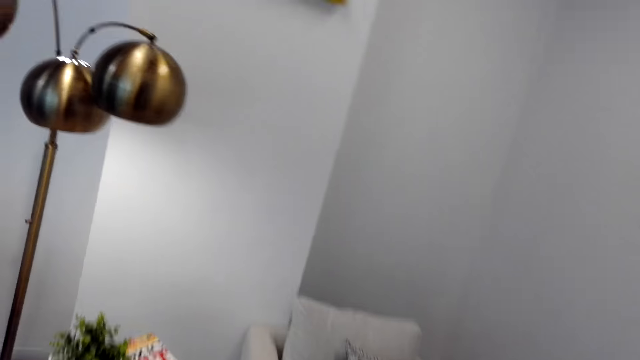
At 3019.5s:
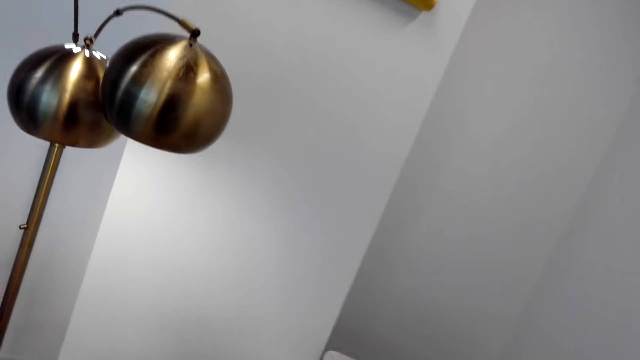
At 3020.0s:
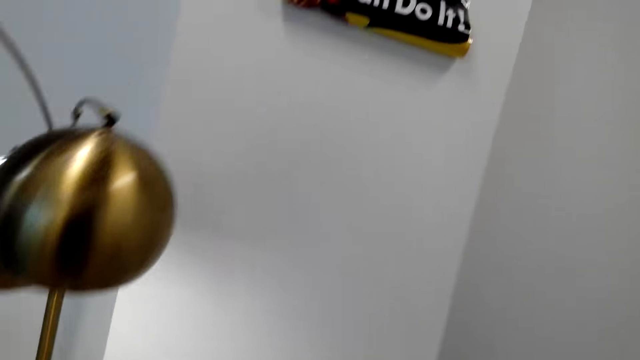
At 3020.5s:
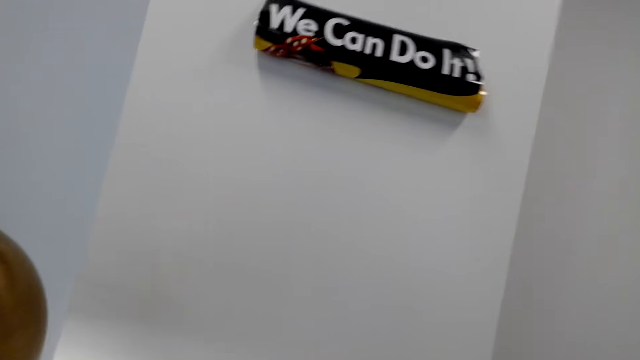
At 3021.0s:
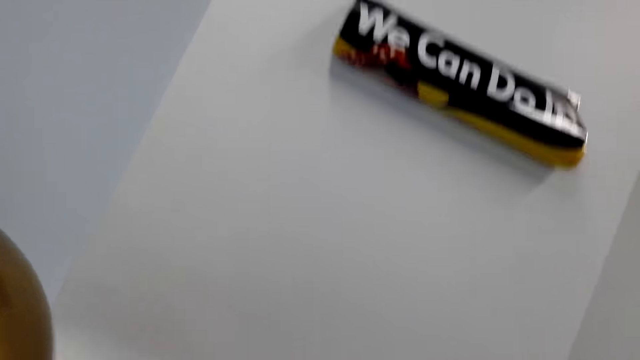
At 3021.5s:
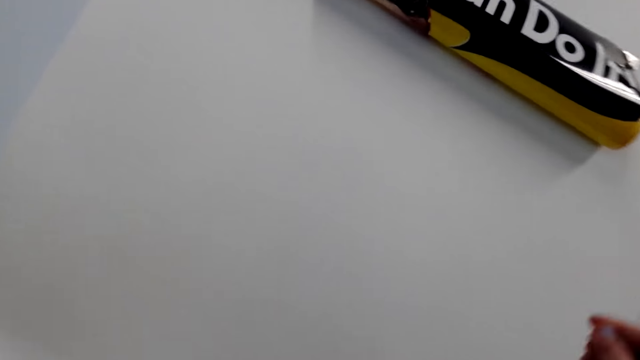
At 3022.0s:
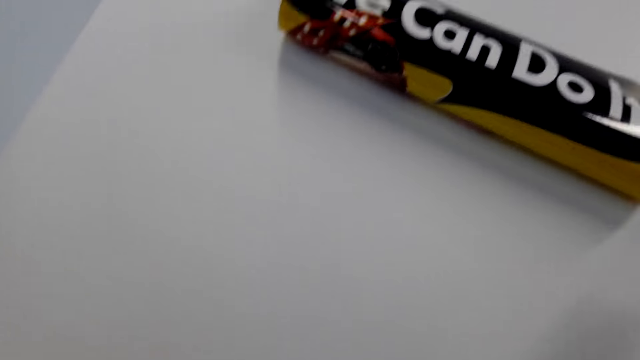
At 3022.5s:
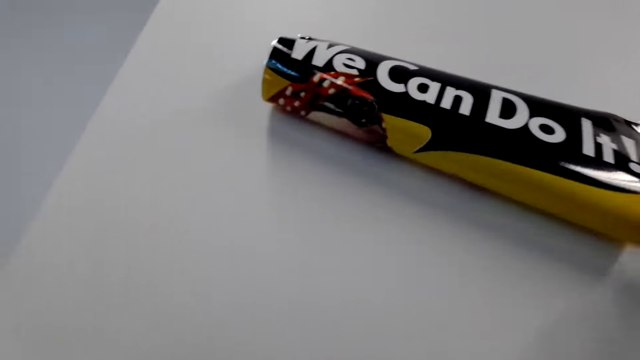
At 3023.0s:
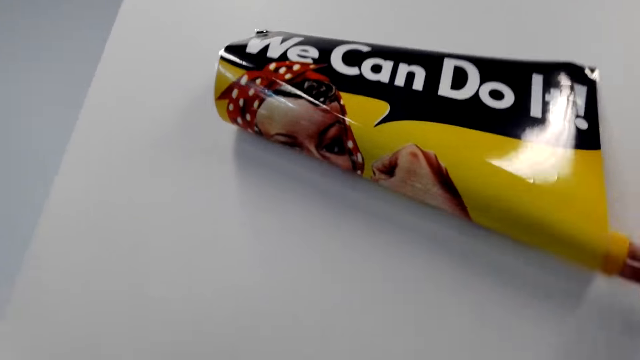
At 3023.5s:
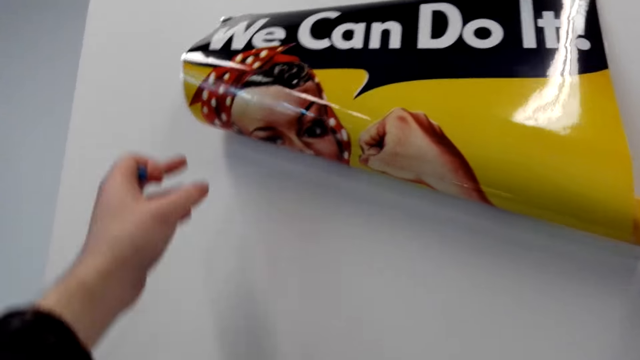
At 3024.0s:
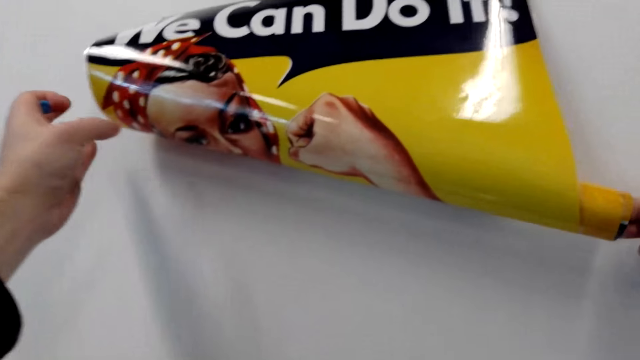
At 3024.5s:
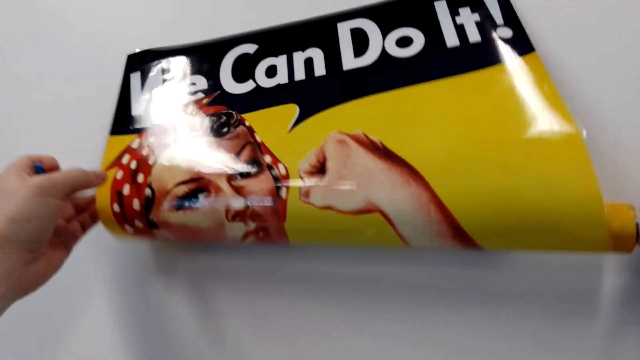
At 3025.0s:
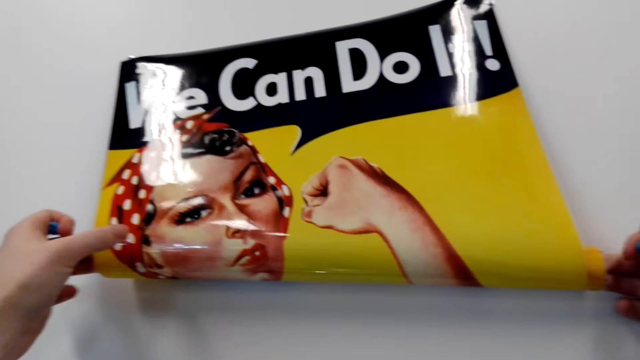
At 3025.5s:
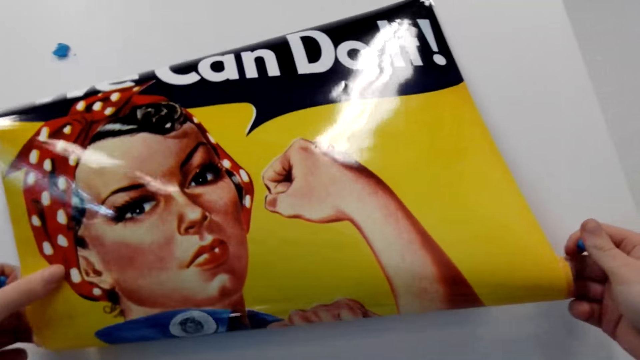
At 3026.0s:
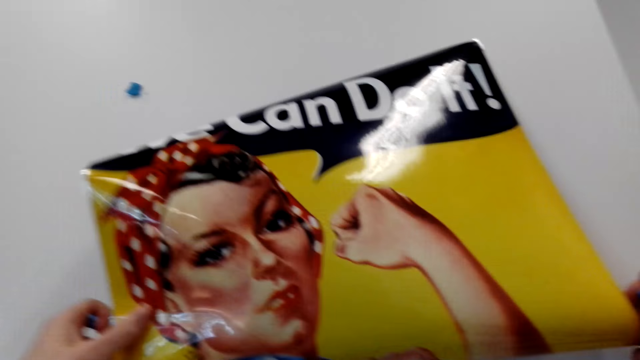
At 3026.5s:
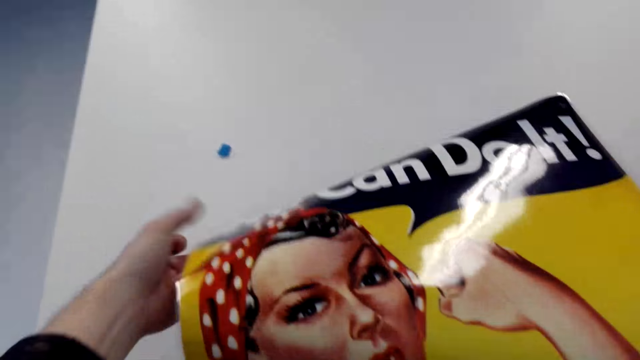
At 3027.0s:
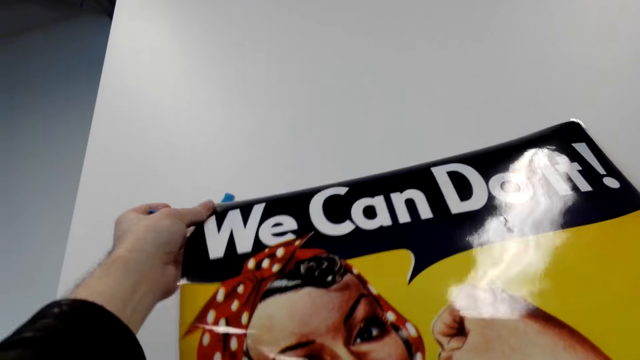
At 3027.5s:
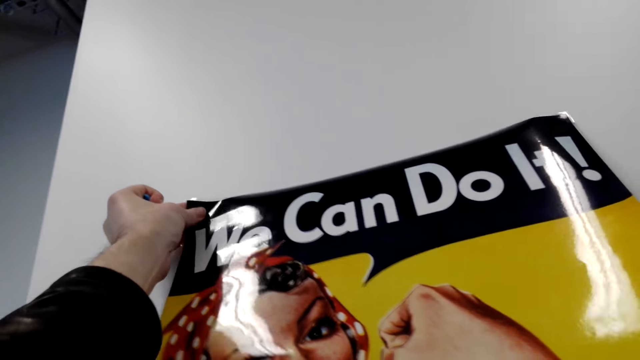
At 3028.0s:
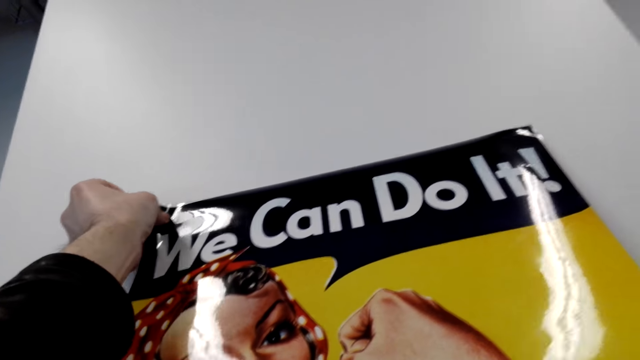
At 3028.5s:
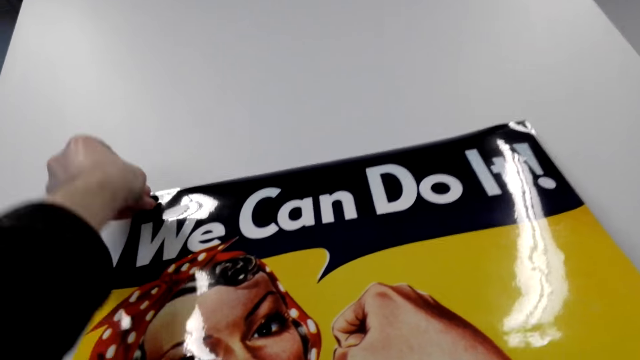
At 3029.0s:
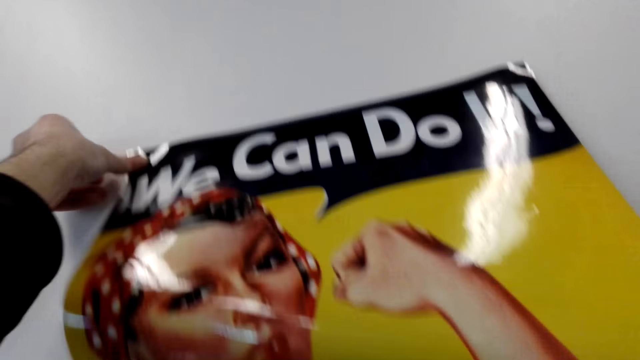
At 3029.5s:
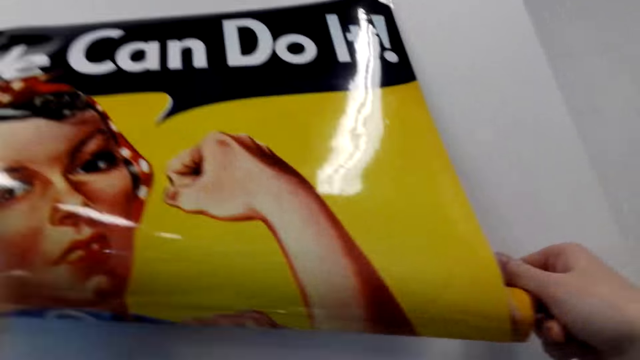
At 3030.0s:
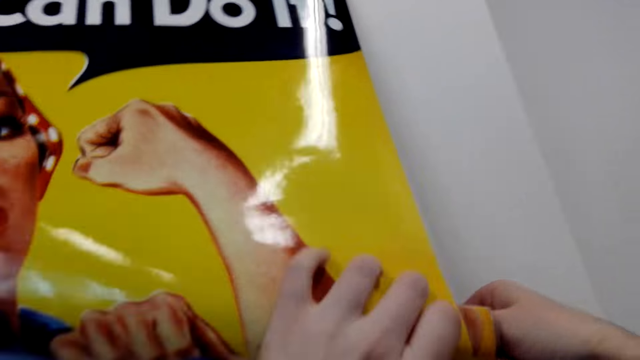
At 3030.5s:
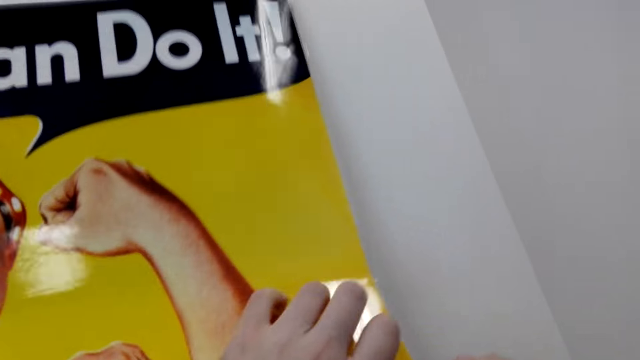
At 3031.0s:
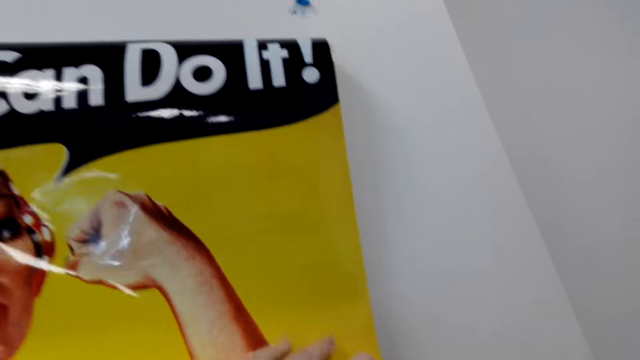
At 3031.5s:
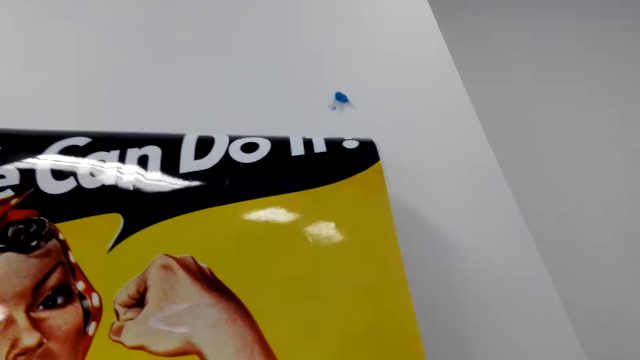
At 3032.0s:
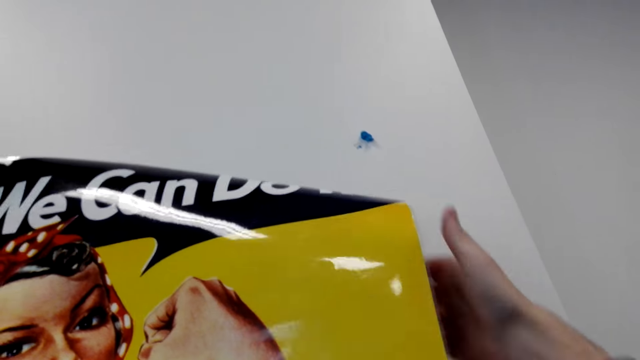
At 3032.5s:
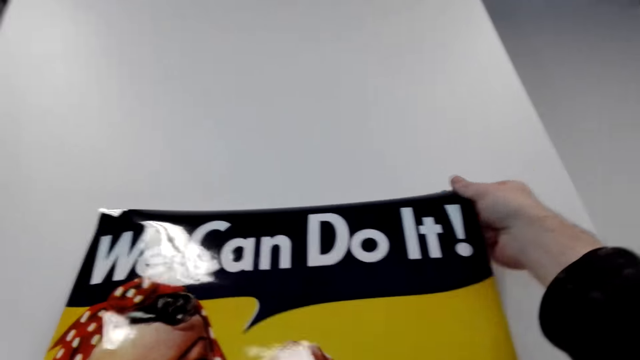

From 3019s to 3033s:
The camera wearer unfolds the picture. They stick the printed picture on the wall.

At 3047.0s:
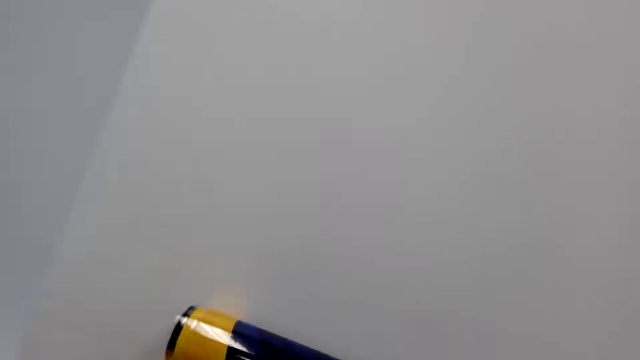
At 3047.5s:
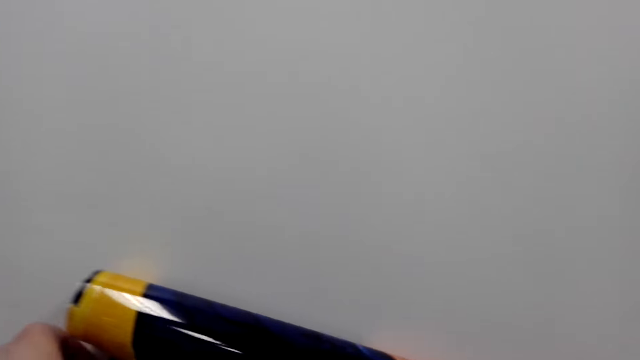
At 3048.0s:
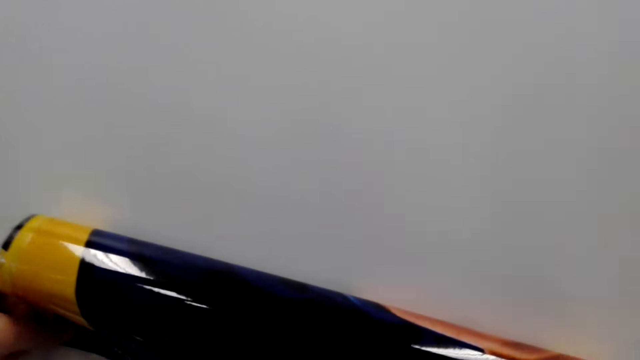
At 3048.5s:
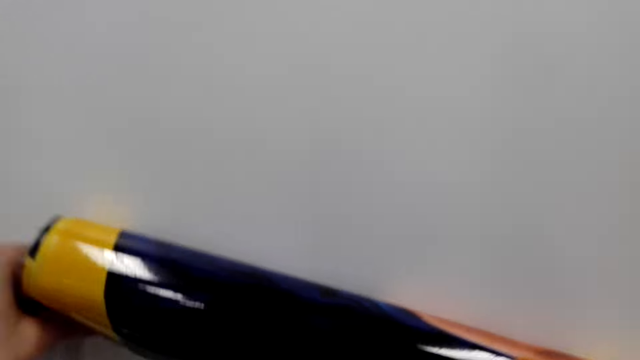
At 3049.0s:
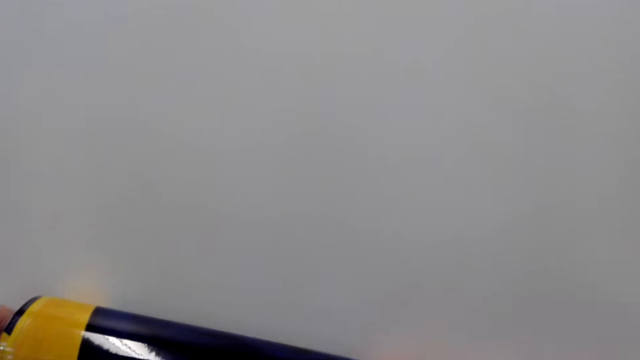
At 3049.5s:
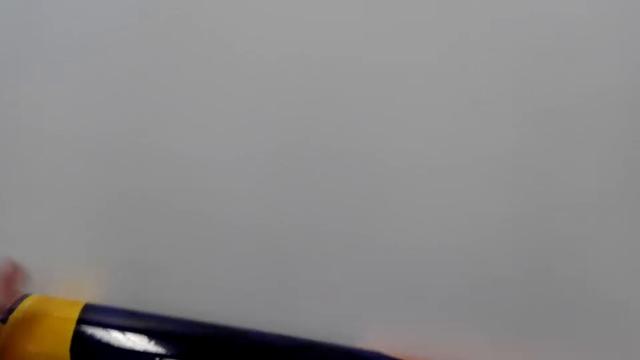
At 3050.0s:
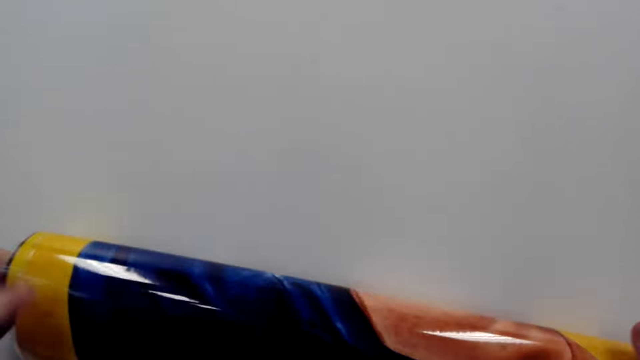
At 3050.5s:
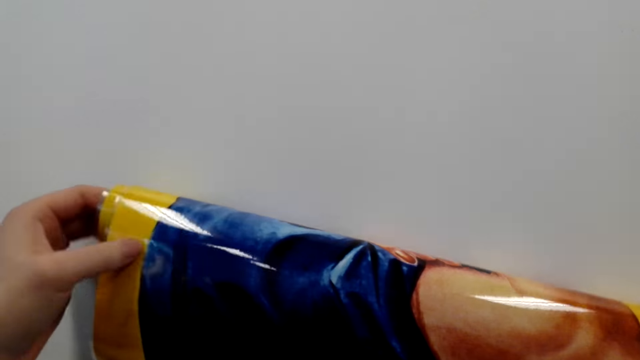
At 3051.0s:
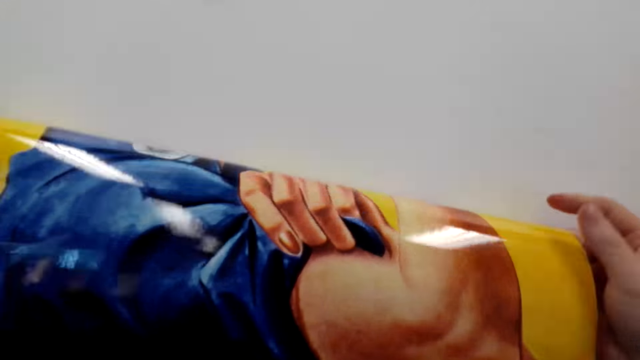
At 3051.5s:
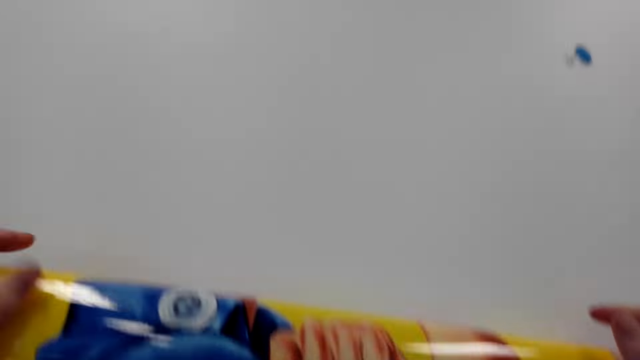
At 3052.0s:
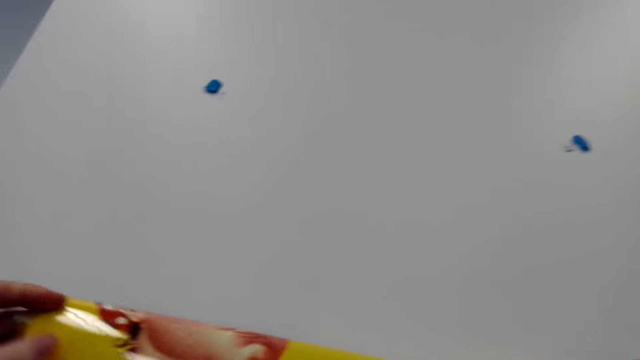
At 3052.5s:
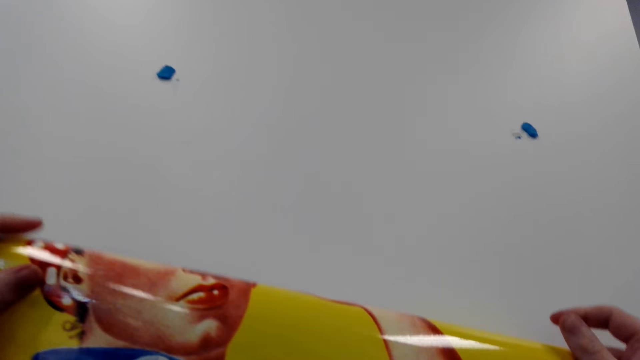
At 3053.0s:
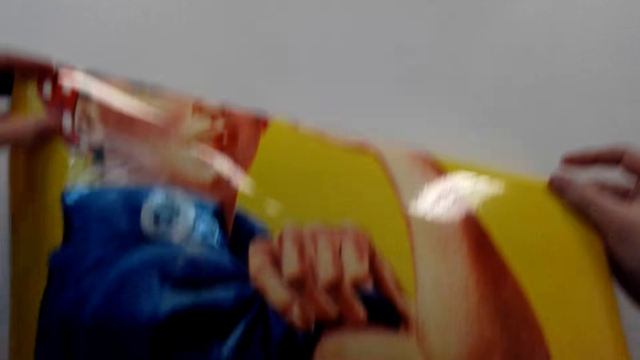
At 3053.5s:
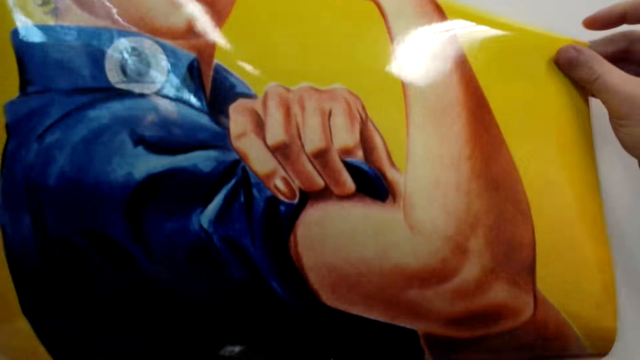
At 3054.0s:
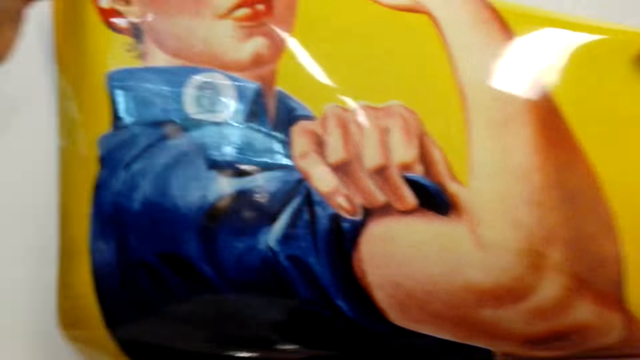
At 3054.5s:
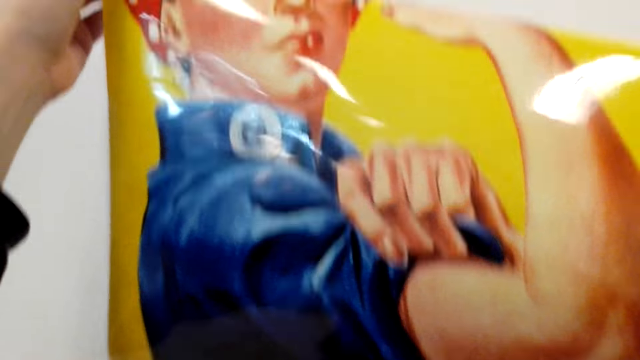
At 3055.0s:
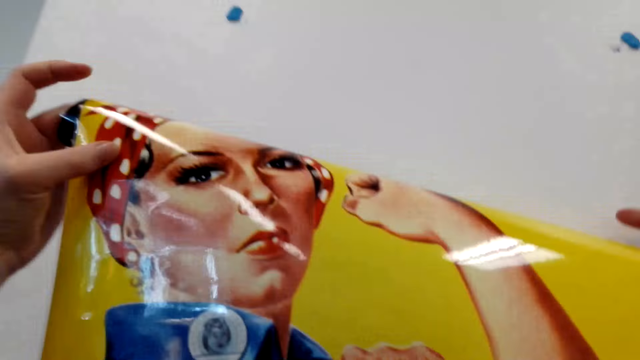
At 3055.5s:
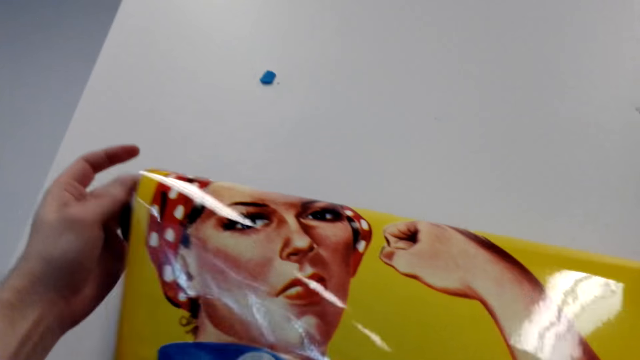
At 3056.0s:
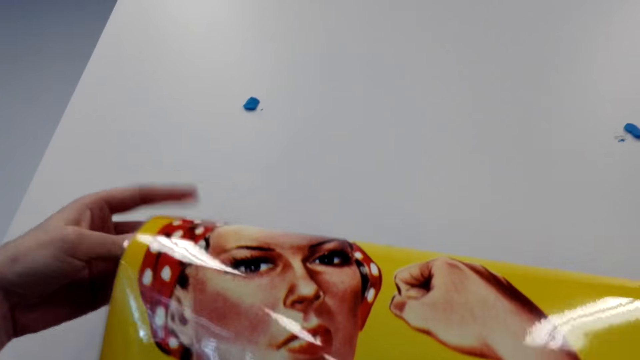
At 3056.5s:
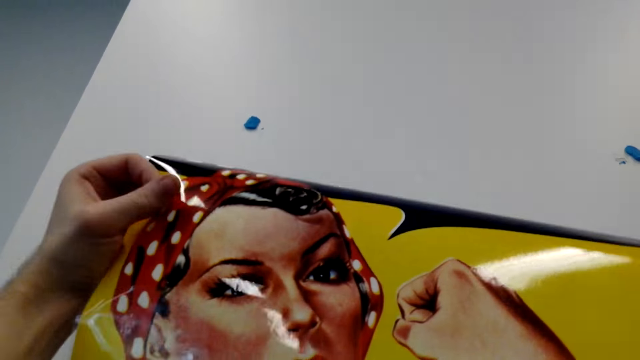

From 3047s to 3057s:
The camera wearer holds the printed picture. They unfold the picture.
